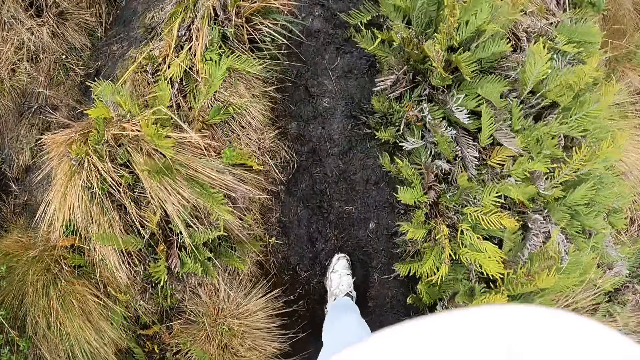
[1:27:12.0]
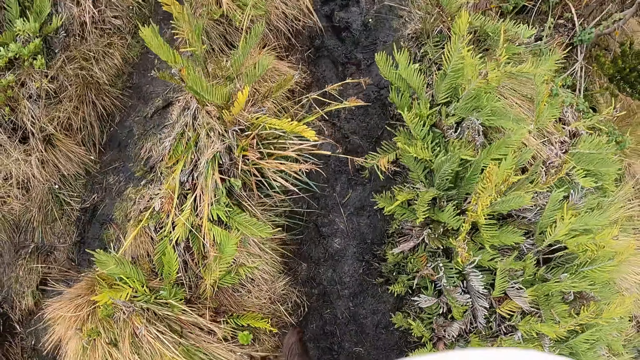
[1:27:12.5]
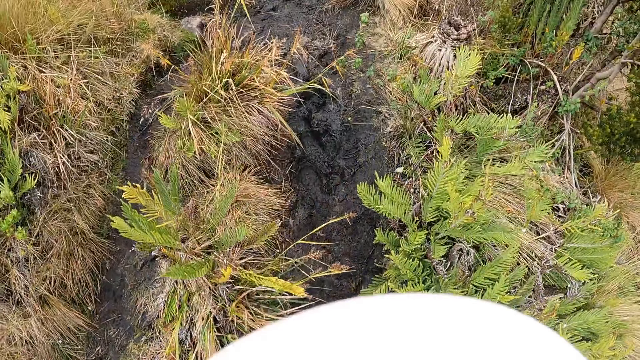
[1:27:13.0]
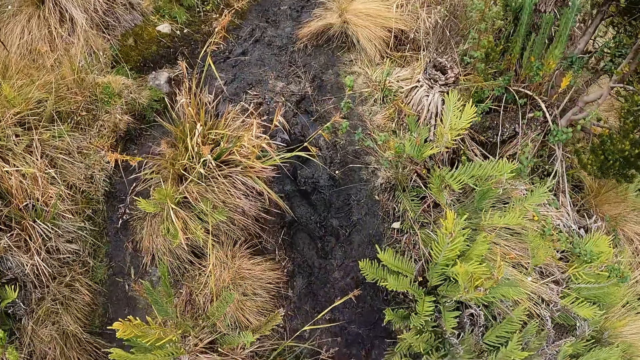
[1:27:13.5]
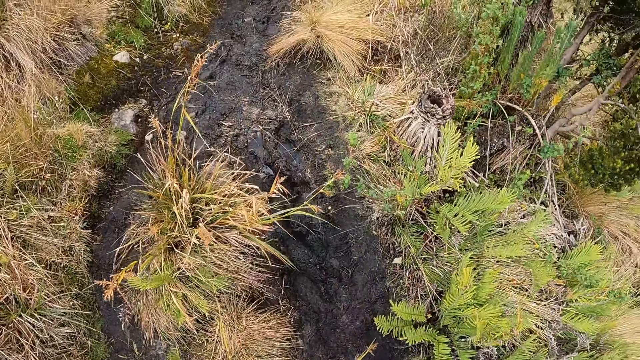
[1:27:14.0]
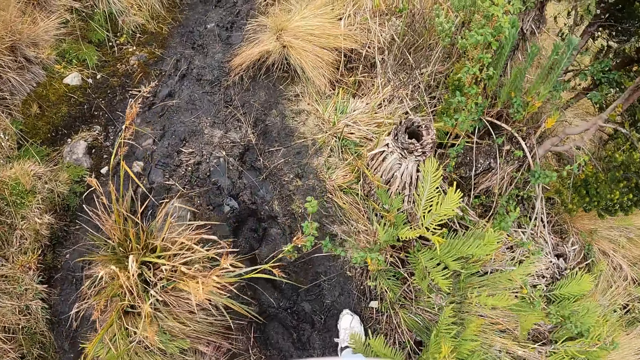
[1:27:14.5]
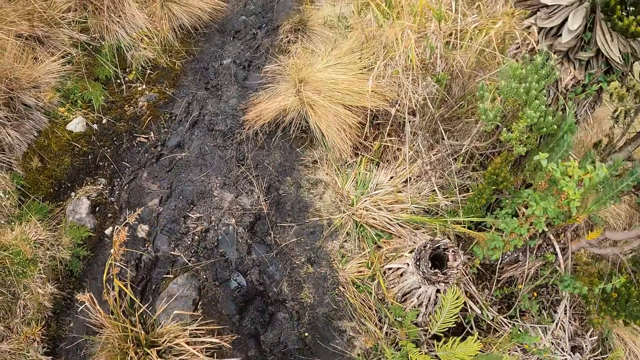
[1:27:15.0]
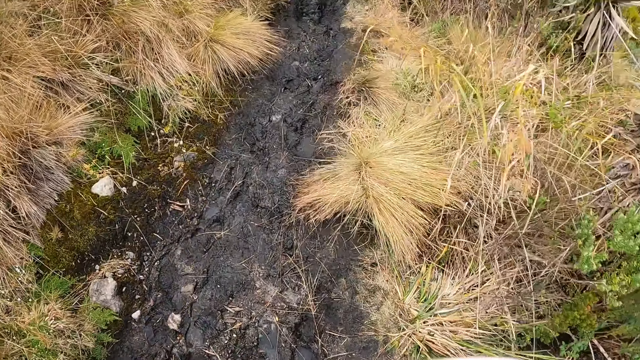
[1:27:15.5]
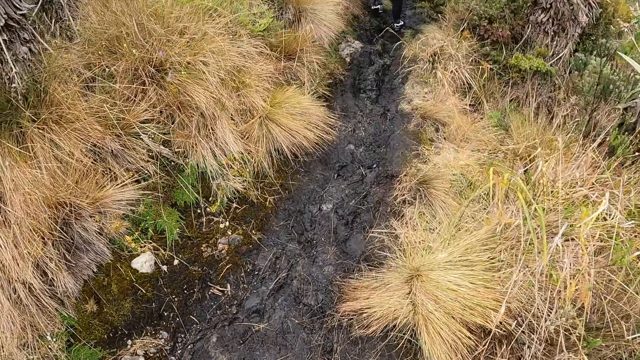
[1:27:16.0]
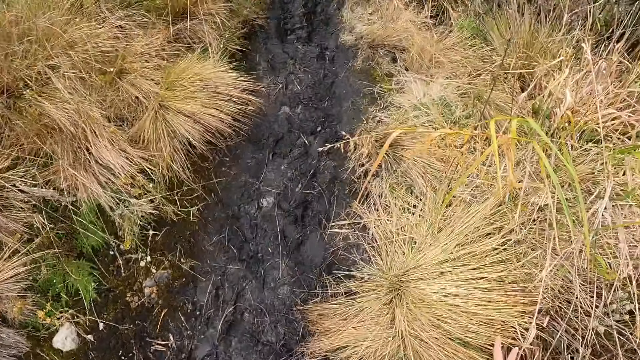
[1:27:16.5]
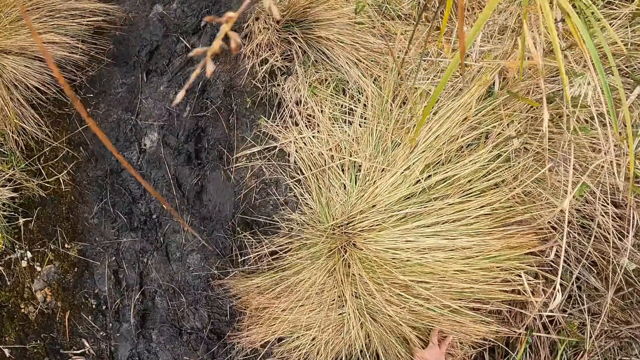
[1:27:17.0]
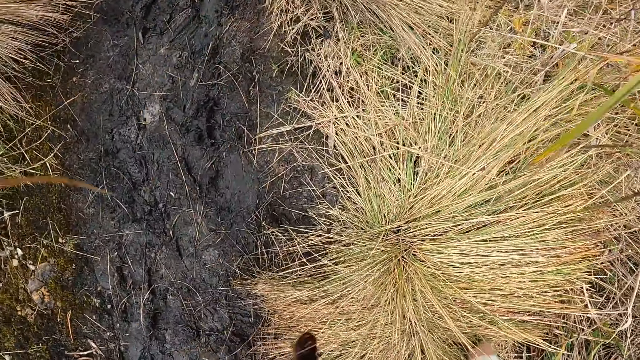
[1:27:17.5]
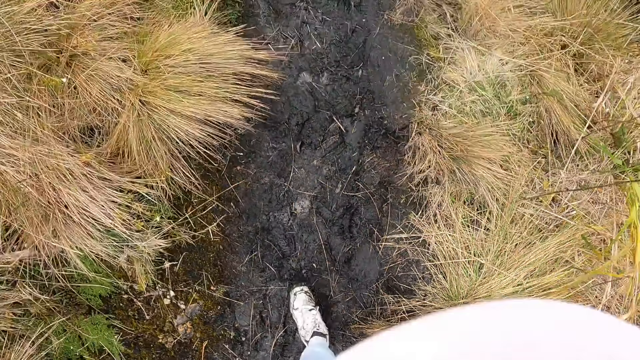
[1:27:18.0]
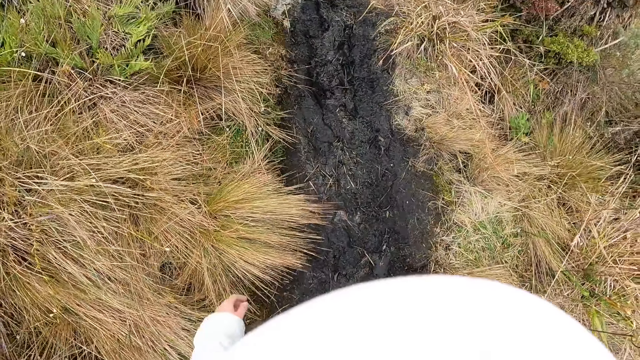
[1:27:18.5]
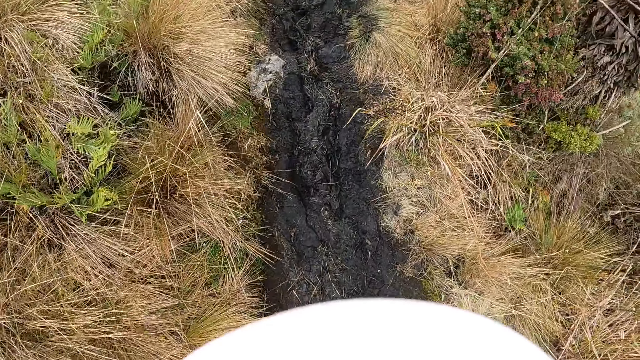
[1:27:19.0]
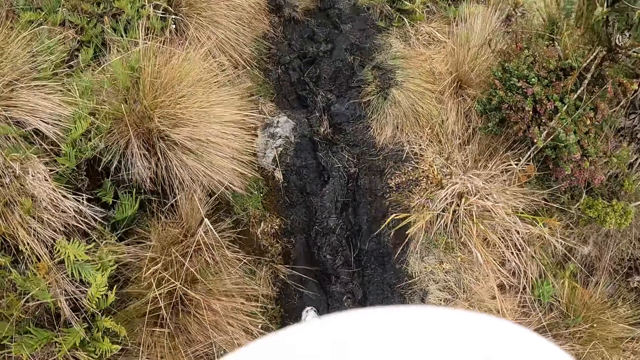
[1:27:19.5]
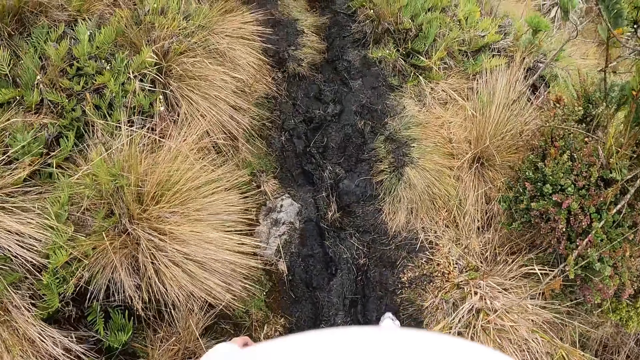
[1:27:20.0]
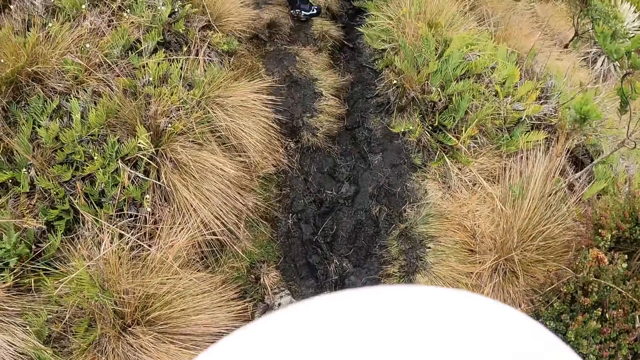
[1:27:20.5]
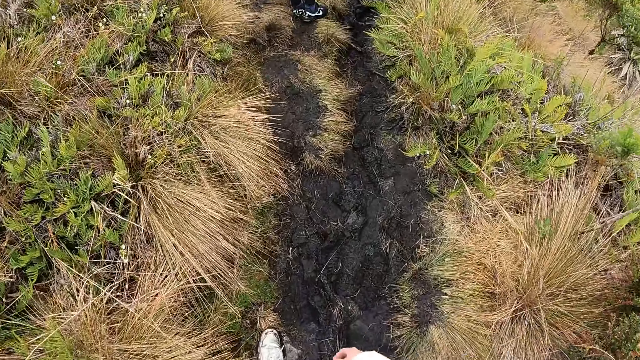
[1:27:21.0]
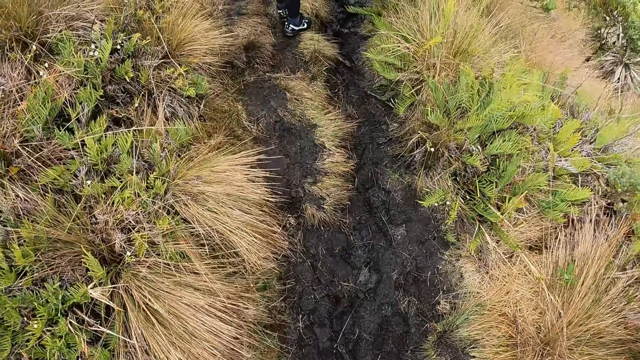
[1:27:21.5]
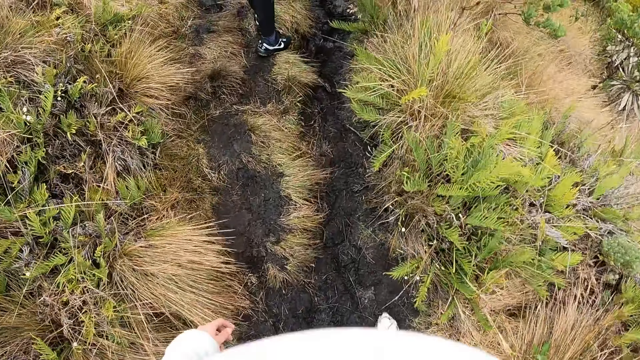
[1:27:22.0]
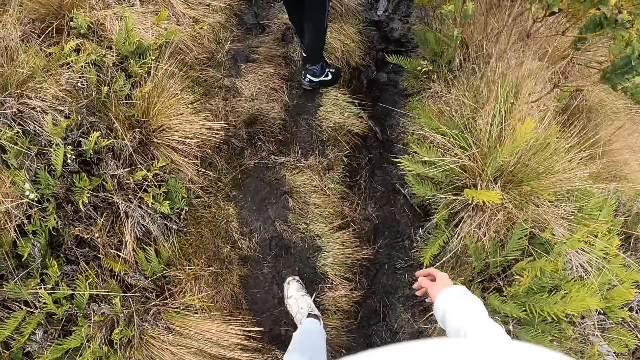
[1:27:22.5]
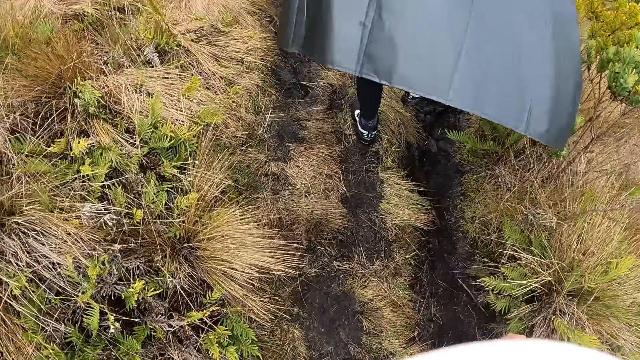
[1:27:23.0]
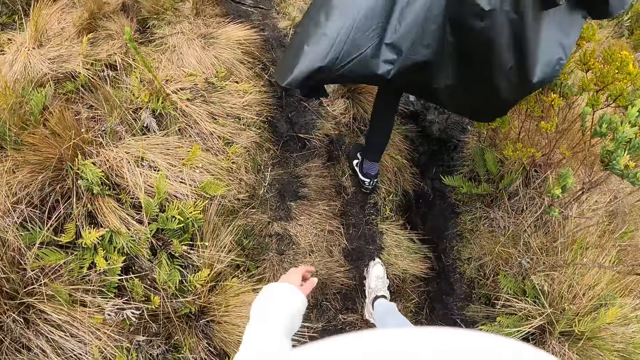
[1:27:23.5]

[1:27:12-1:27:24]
The camera wearer touches grass on the ground with her right hand.

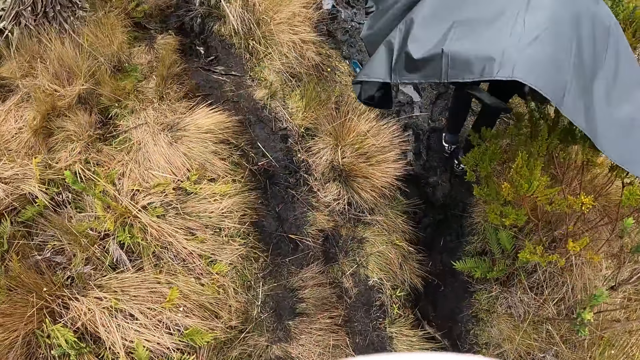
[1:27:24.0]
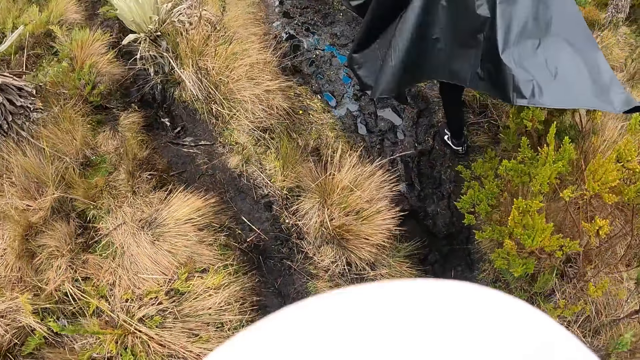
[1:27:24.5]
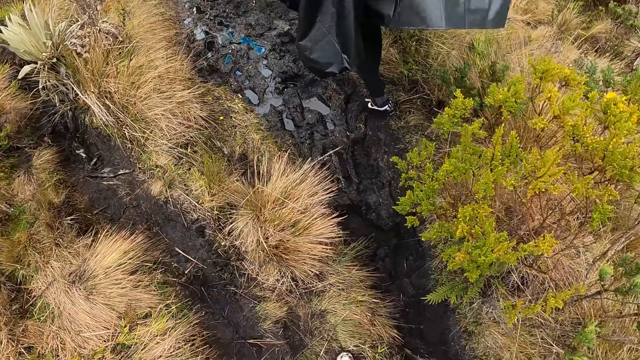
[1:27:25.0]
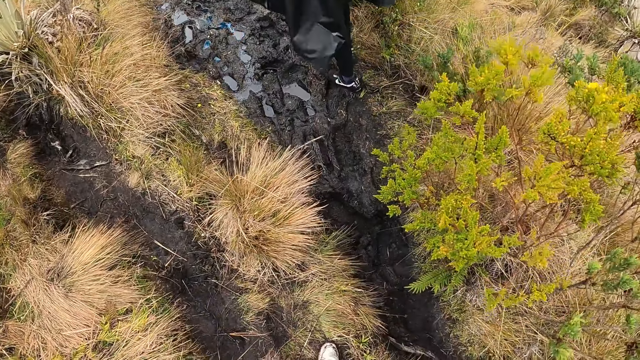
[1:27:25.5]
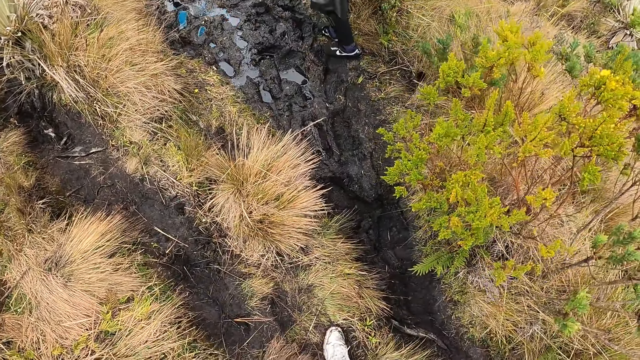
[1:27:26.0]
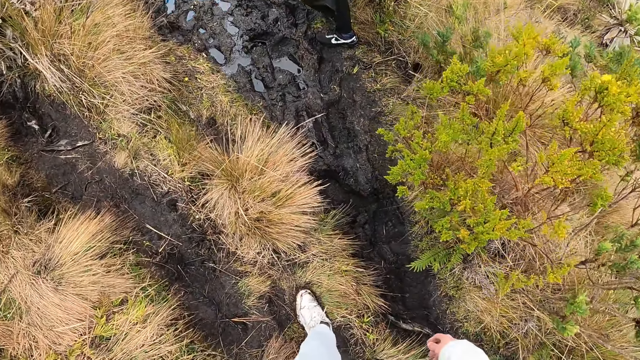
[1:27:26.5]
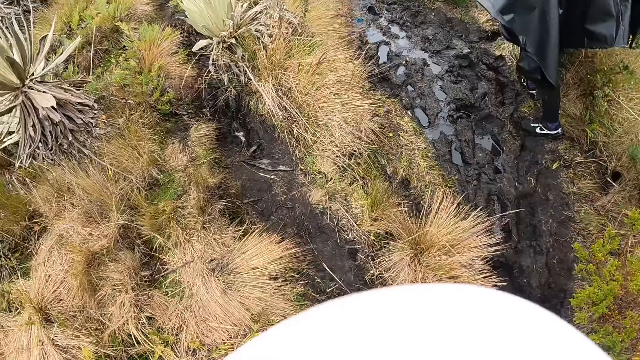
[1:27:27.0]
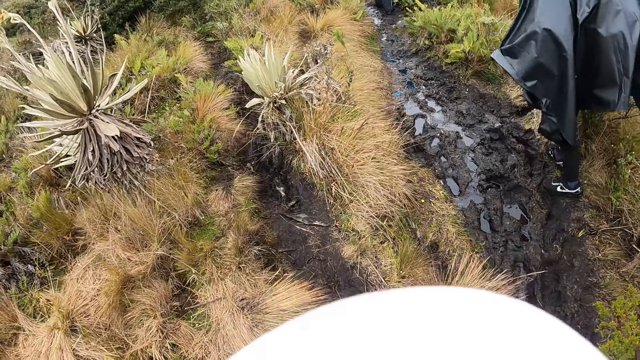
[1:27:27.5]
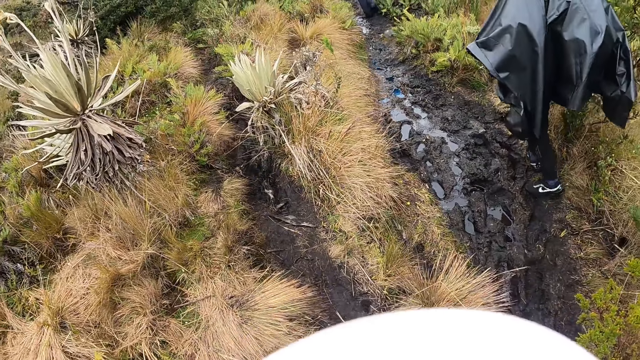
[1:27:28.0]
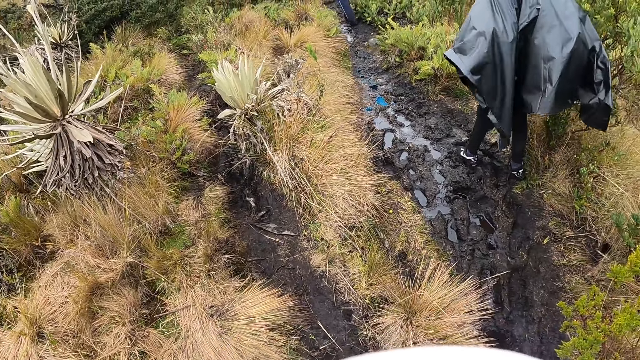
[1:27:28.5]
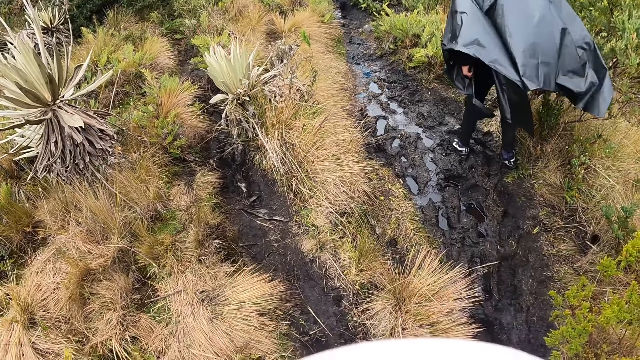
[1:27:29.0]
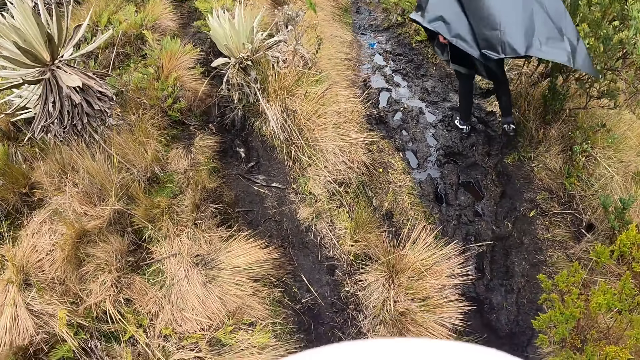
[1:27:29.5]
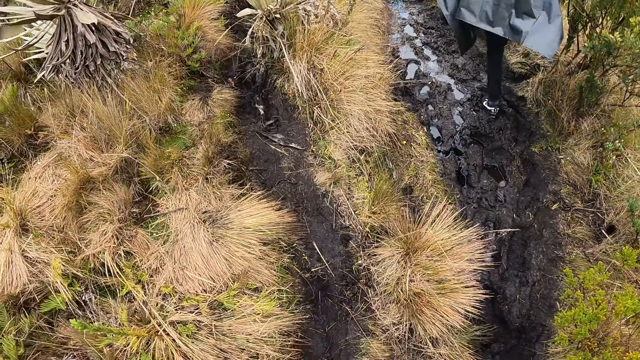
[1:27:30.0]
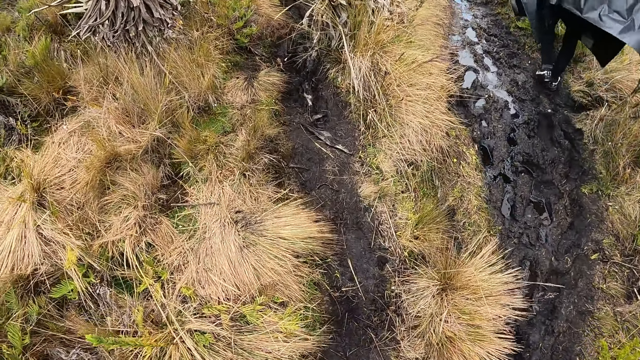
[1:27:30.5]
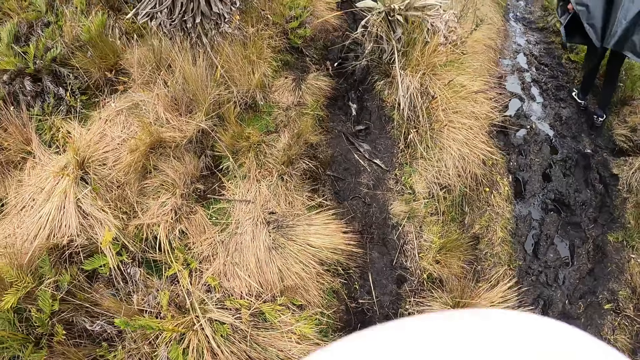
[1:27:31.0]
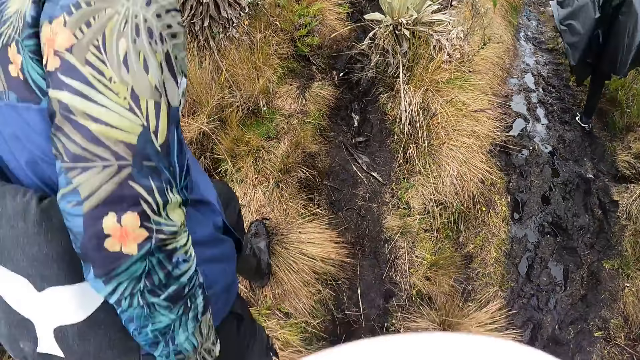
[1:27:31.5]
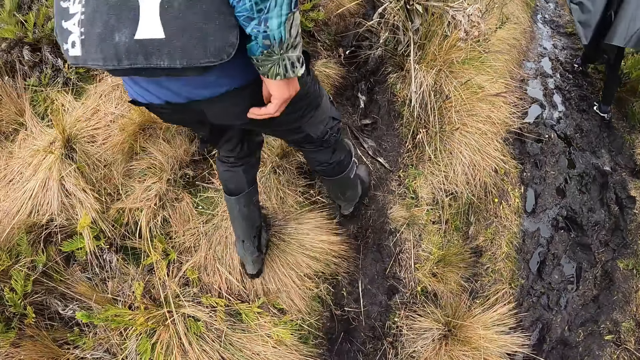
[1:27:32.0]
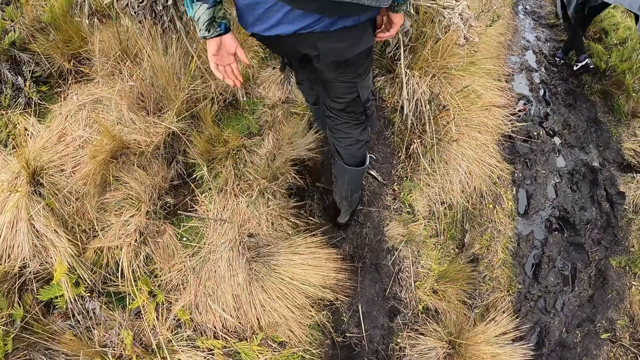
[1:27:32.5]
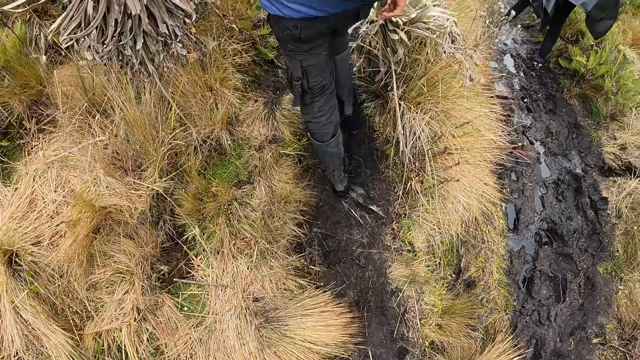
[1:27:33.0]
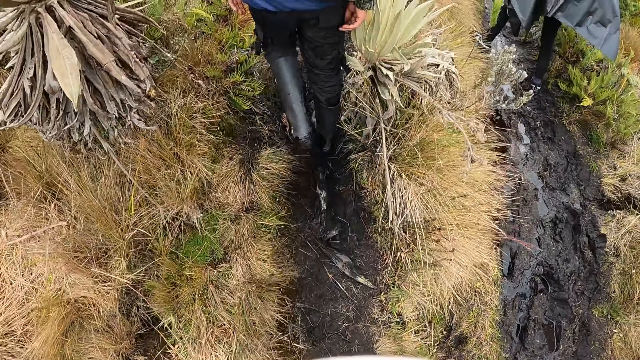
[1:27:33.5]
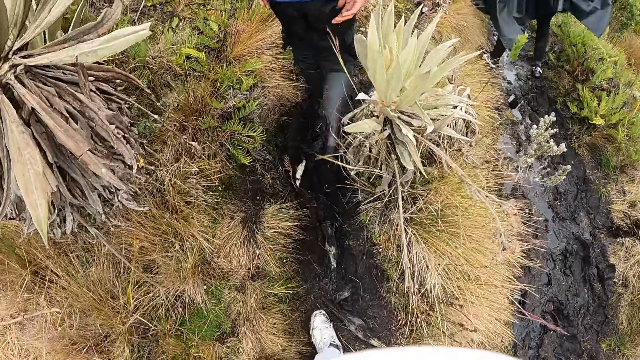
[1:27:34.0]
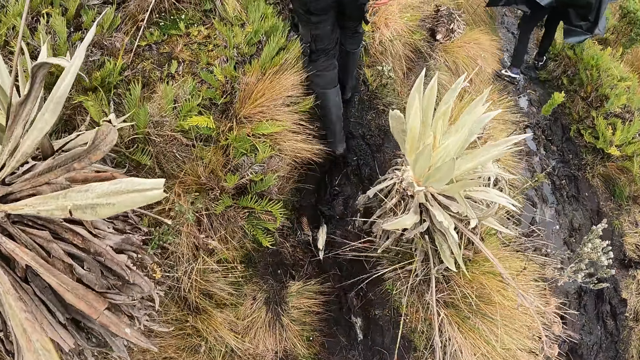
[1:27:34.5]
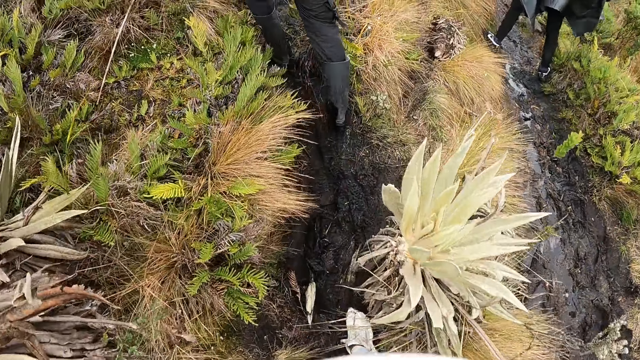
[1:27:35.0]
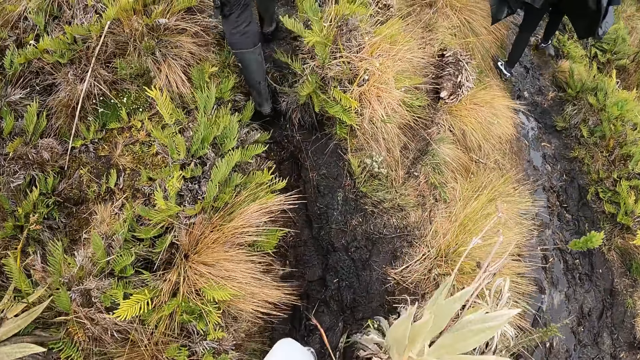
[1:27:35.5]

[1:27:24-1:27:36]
A man walks past the camera wearer.
